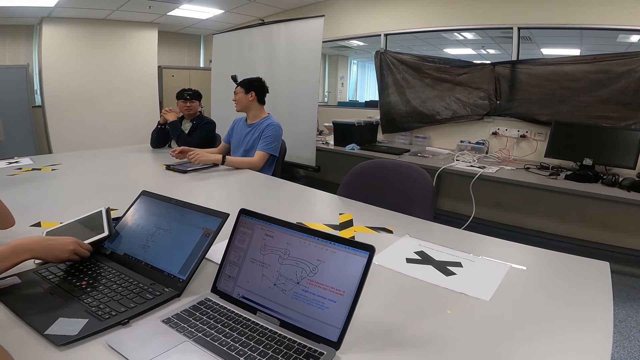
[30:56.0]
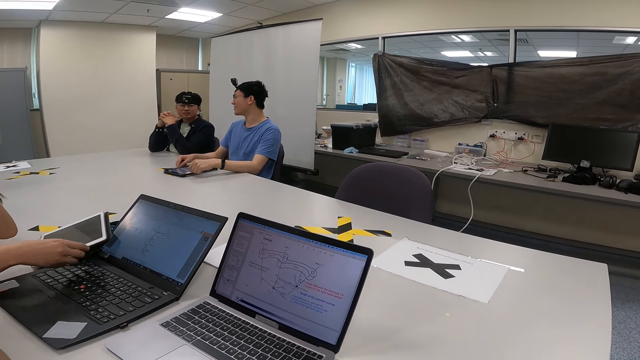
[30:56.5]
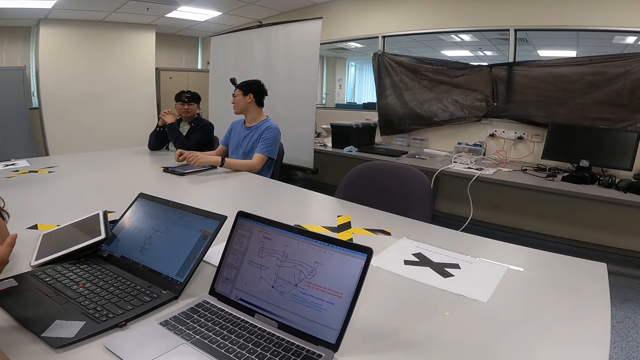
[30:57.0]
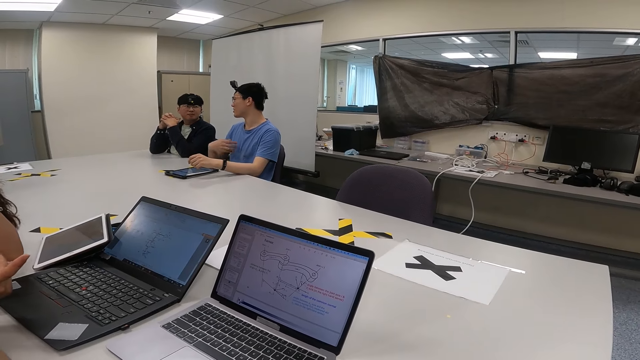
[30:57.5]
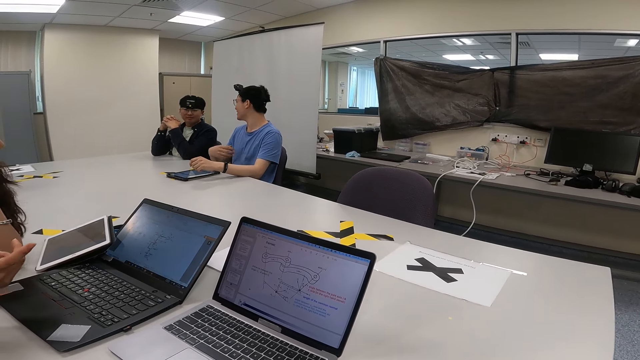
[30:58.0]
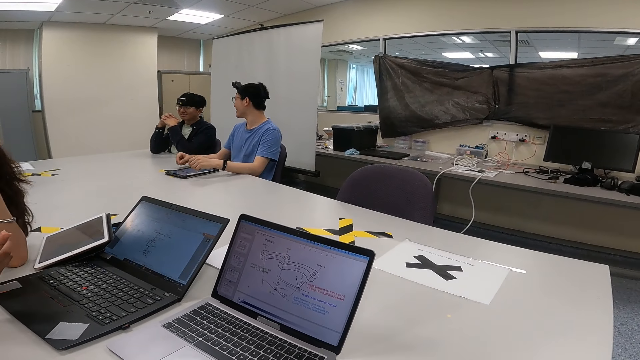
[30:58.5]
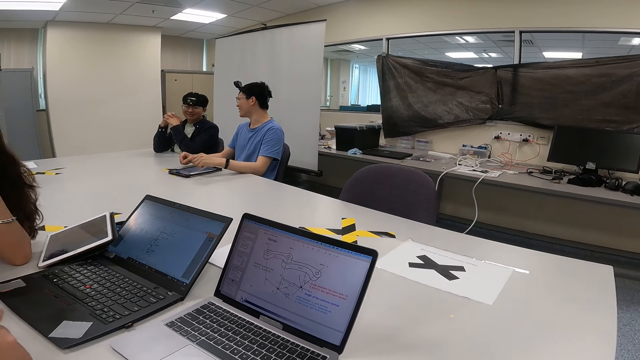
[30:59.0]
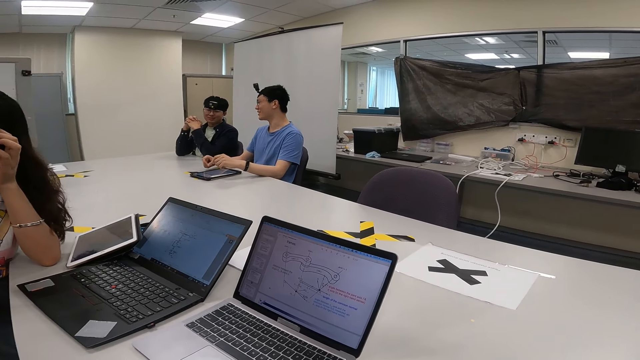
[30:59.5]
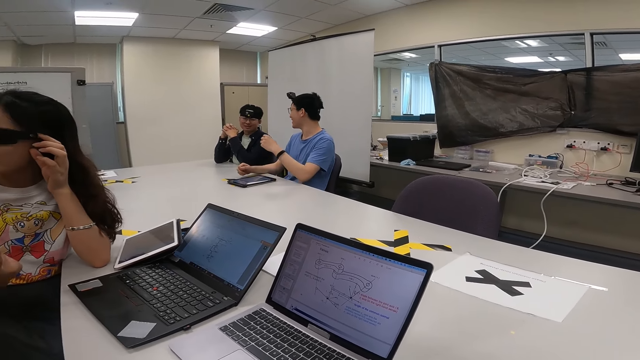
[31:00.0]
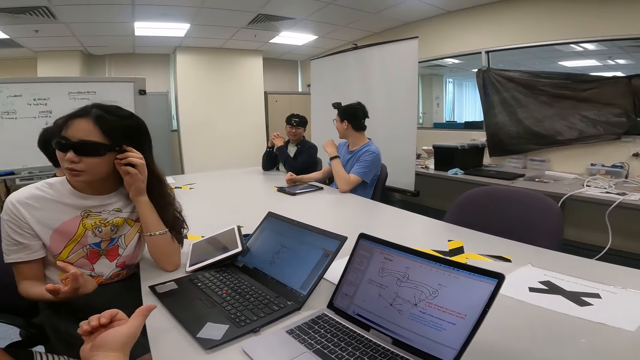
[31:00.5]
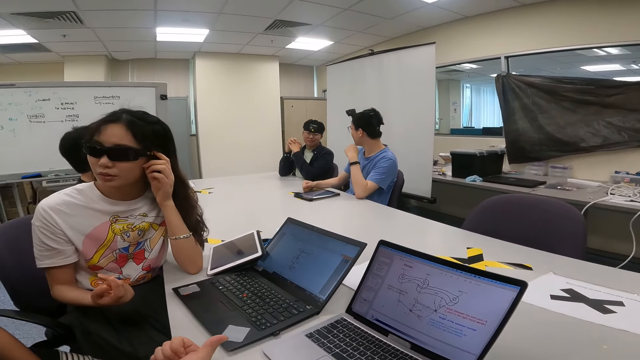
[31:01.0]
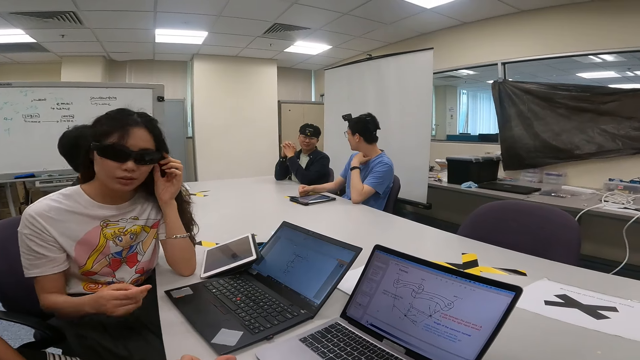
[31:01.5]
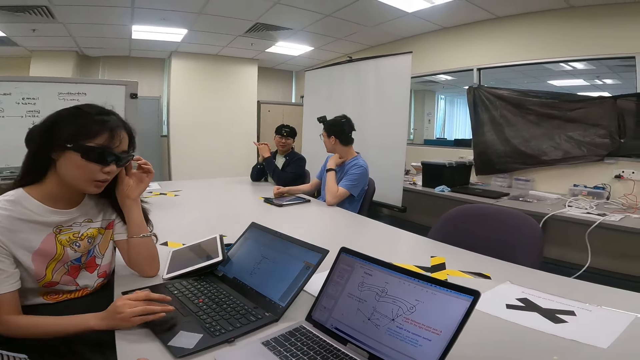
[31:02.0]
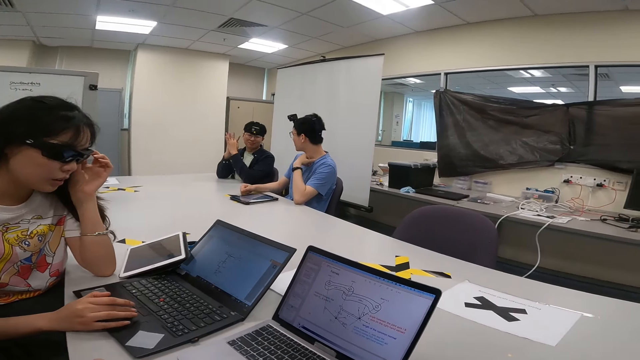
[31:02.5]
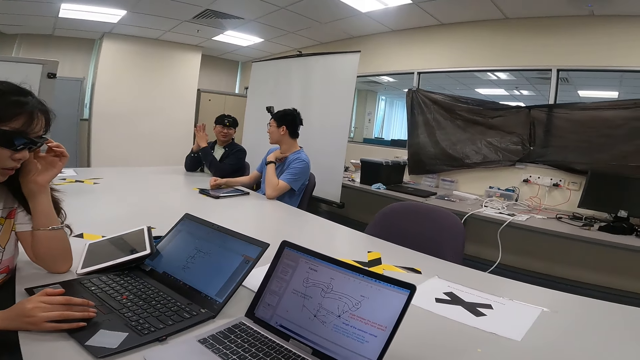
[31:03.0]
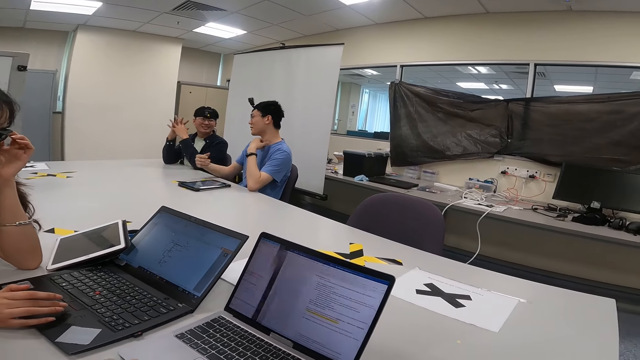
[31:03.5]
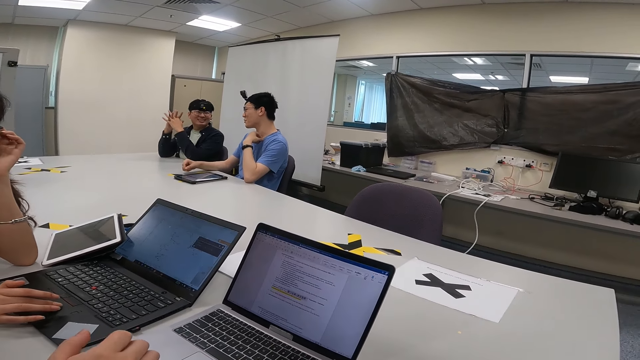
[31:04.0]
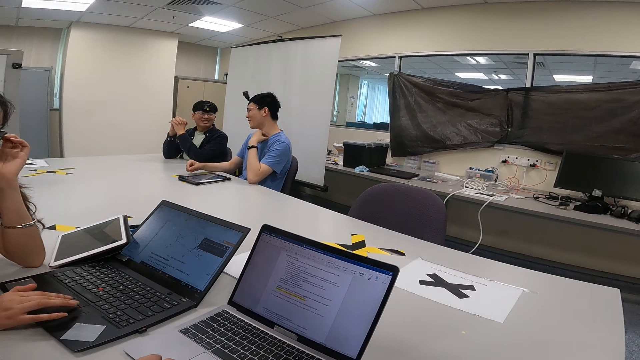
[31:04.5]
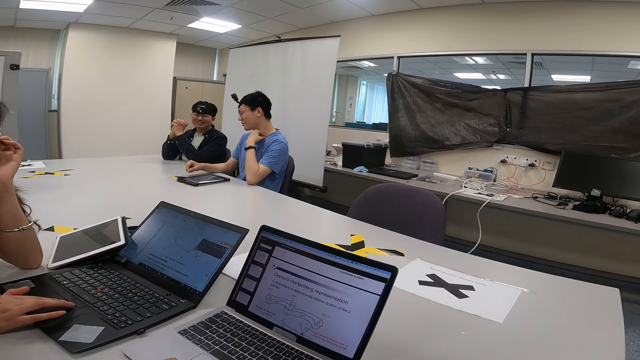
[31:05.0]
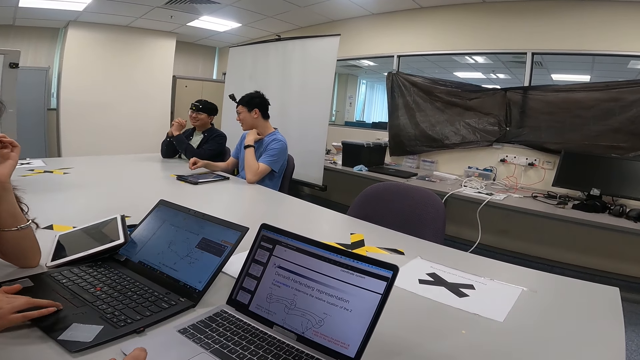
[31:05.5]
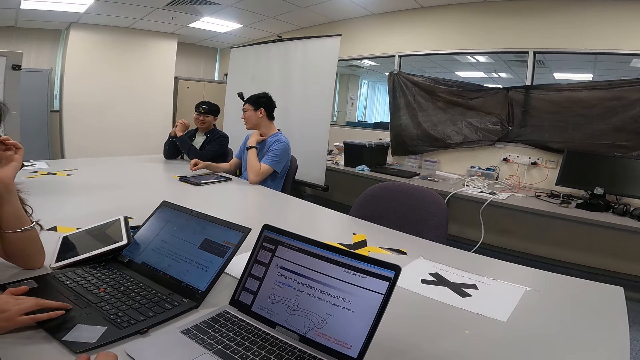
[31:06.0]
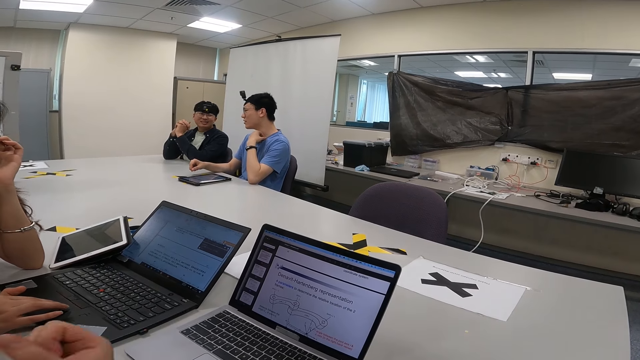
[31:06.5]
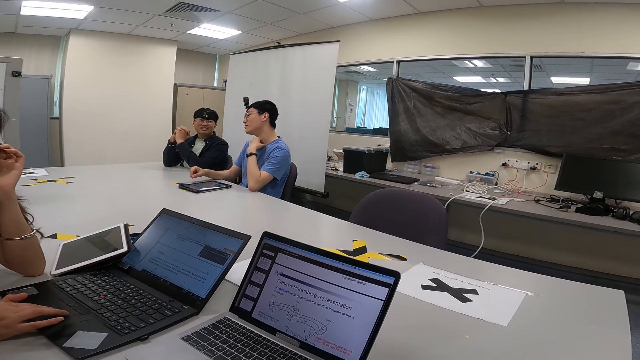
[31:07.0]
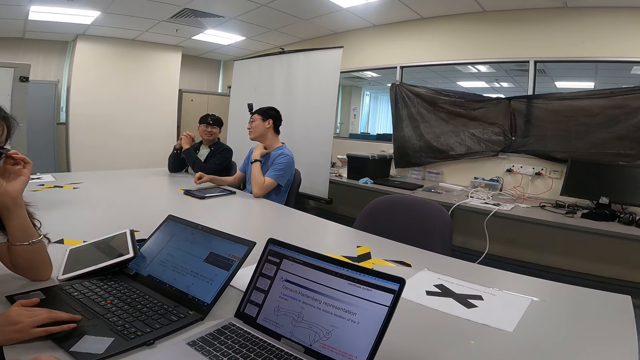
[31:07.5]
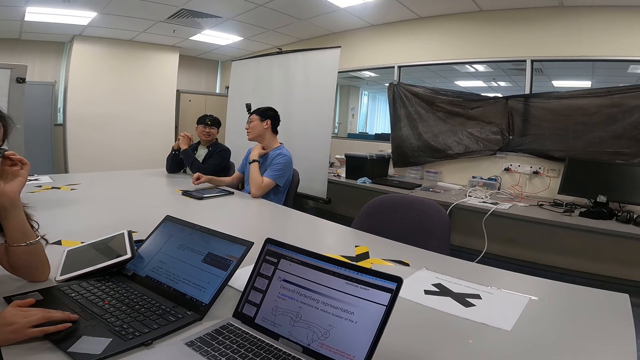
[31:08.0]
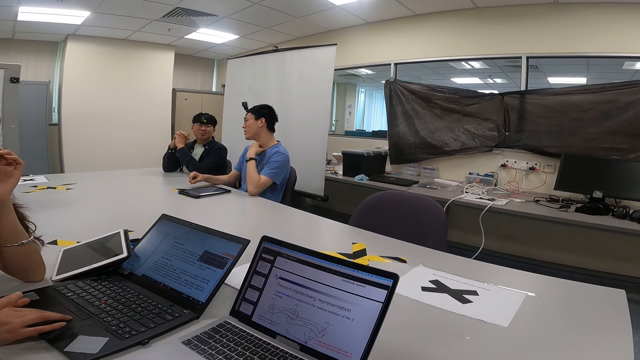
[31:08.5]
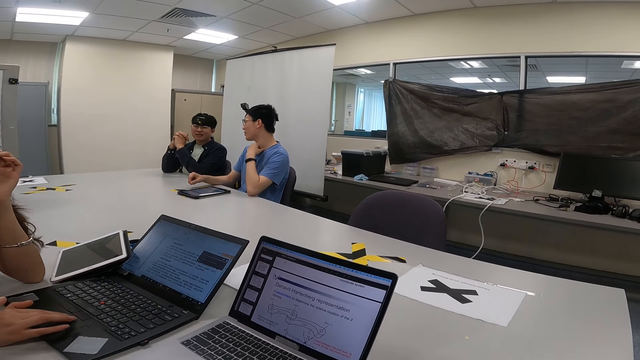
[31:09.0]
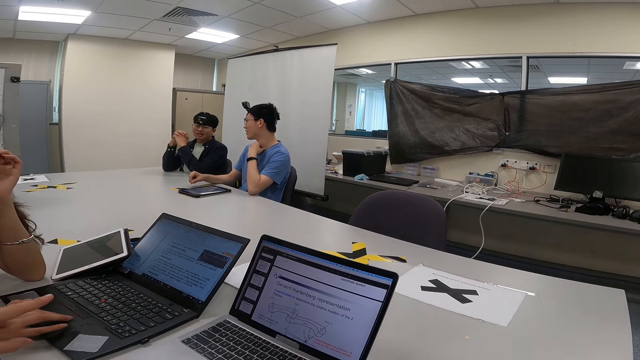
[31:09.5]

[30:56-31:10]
A person scrolls the laptop. The camera wearer is turning the camera around. The camera wearer and the person are scrolling through the laptop.

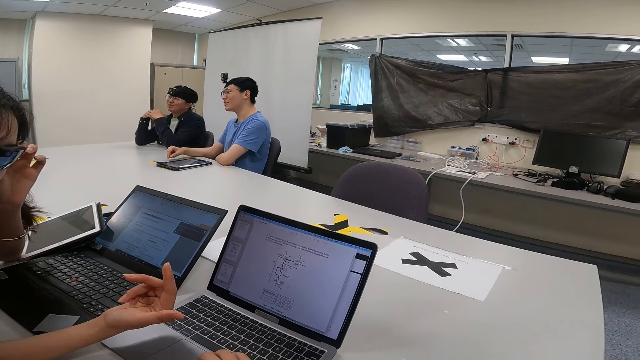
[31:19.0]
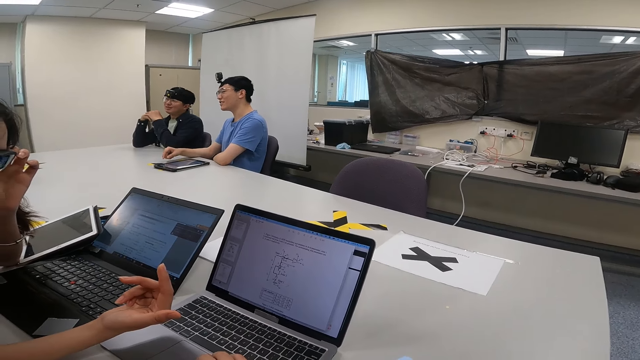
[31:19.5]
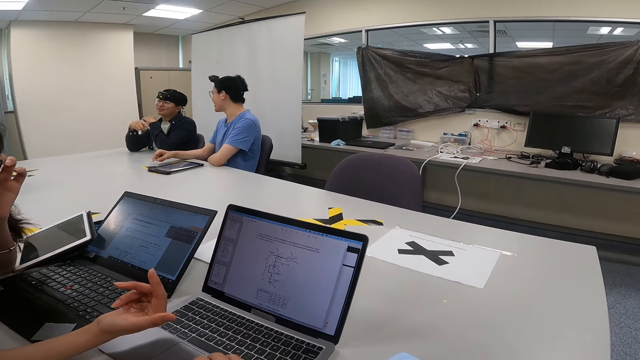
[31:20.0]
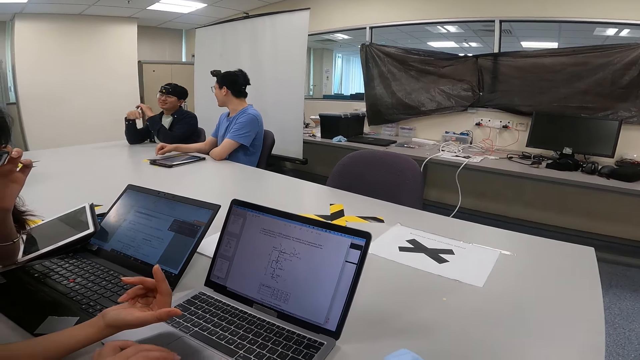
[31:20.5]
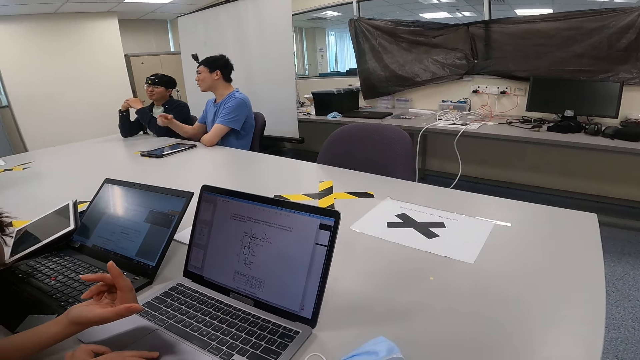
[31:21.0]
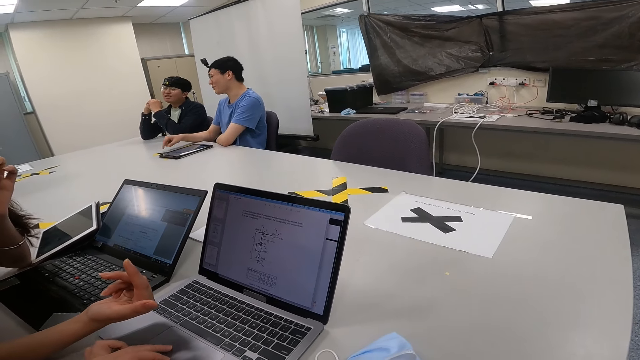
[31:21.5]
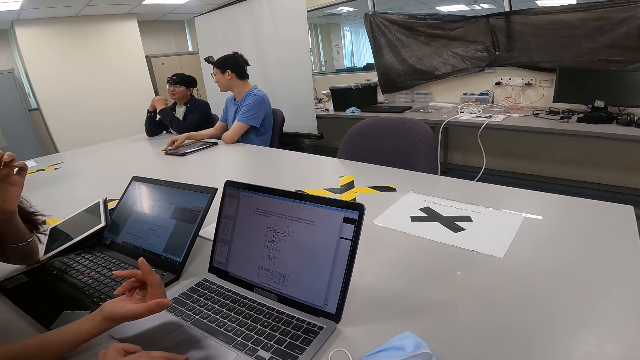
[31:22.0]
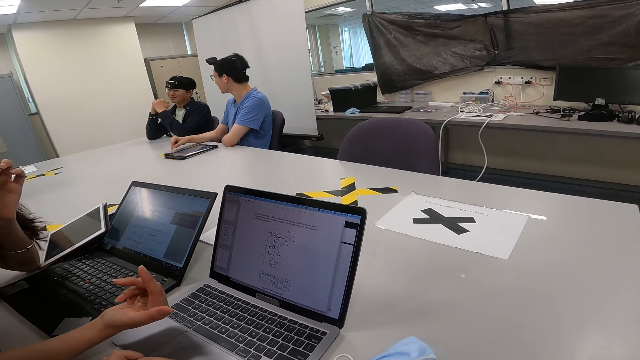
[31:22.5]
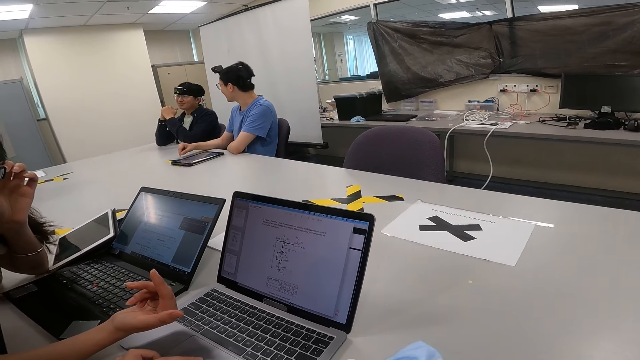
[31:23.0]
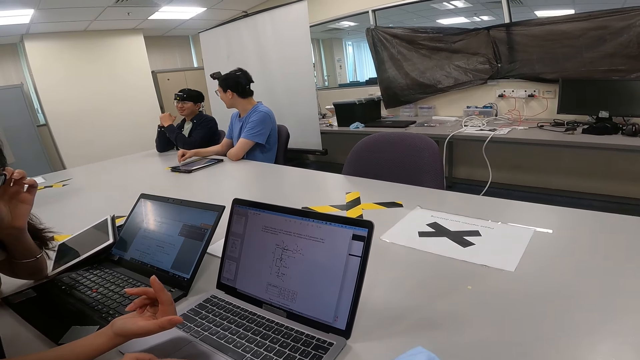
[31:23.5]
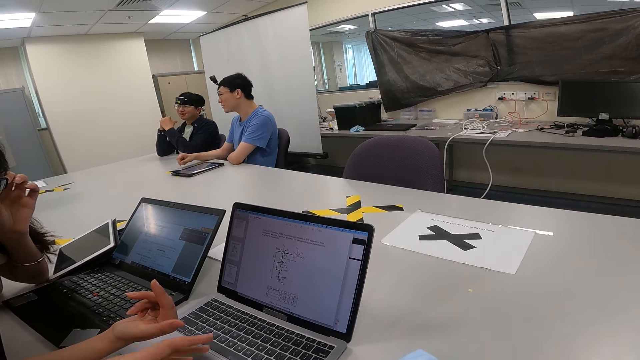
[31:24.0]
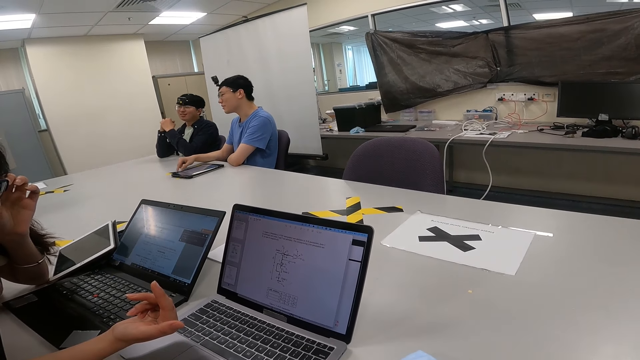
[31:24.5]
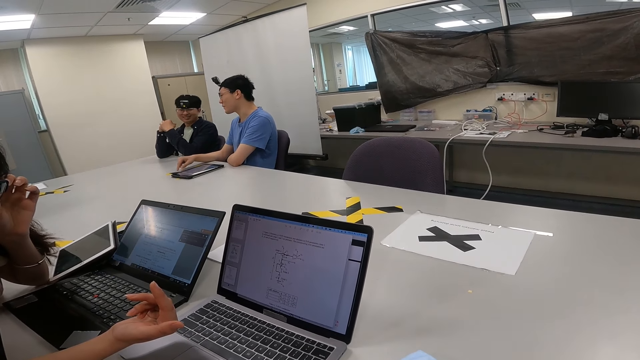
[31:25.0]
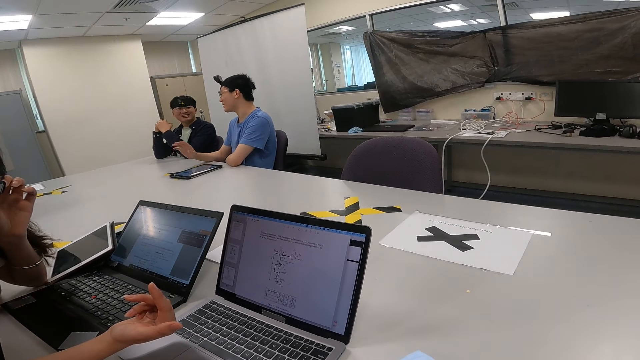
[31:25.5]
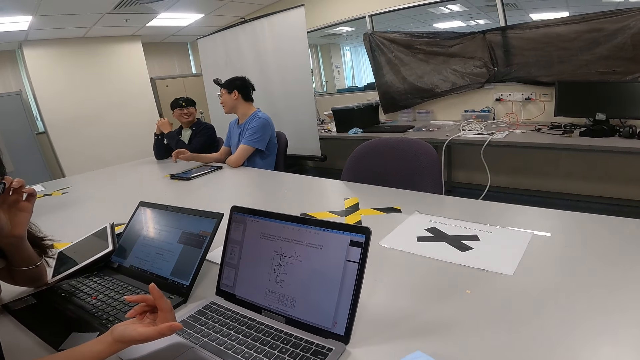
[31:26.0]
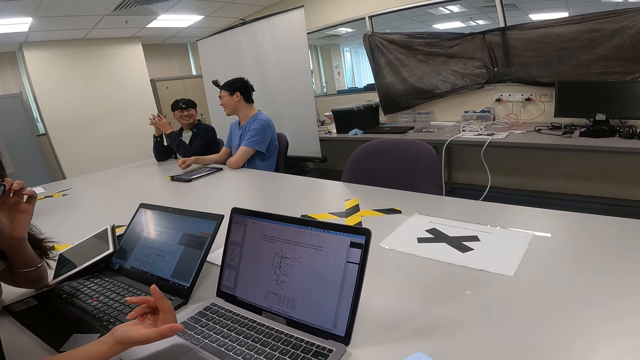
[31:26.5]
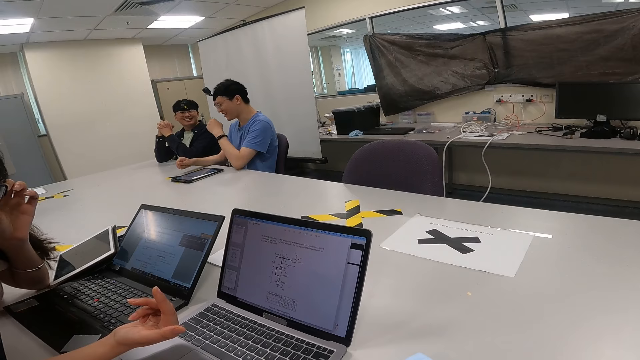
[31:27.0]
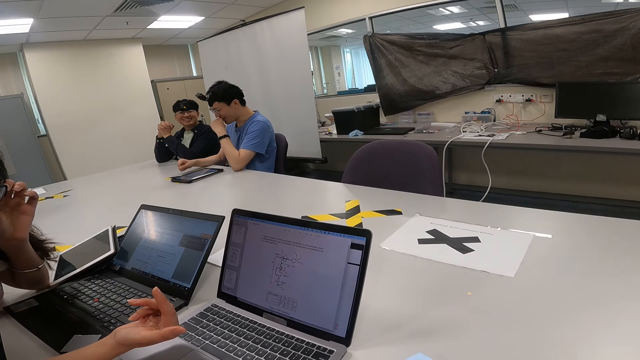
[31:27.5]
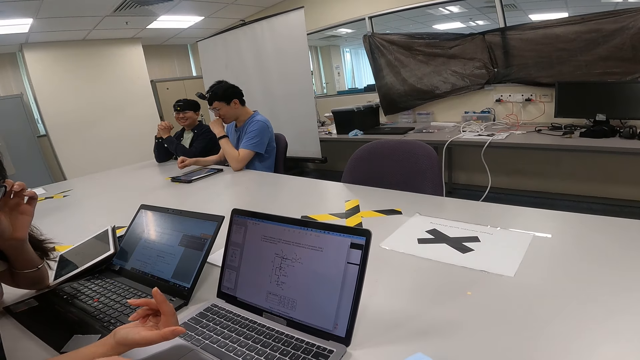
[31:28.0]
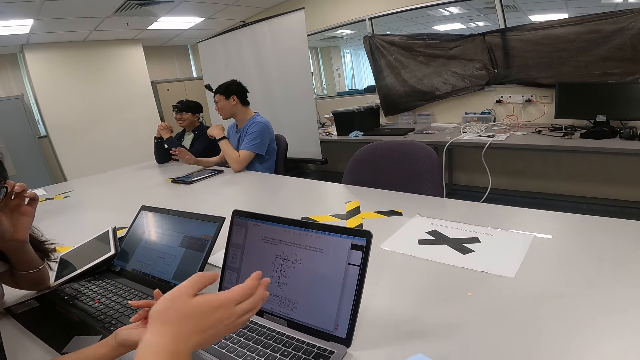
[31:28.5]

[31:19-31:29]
A person is pointing on the image on the laptop. The camera wearer is talking.
